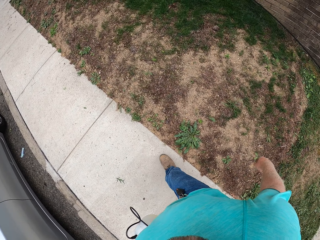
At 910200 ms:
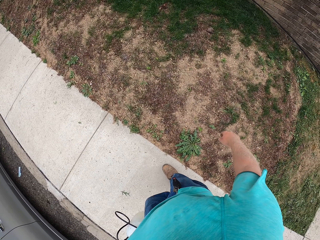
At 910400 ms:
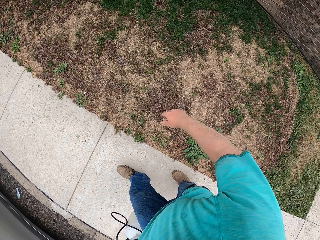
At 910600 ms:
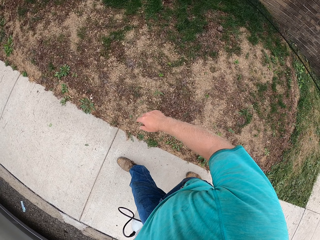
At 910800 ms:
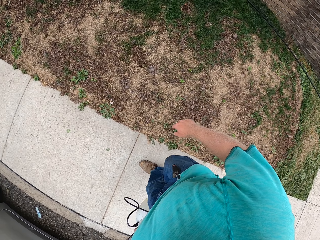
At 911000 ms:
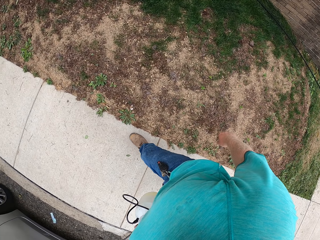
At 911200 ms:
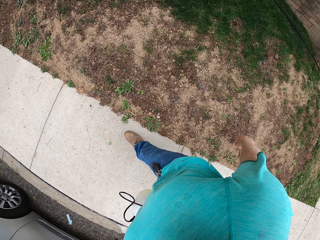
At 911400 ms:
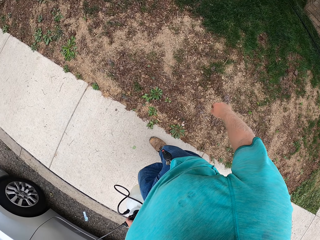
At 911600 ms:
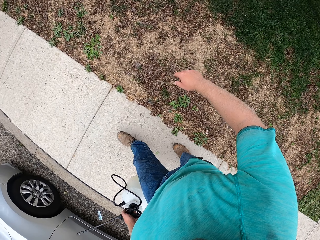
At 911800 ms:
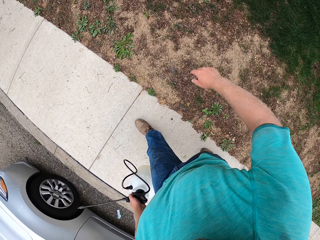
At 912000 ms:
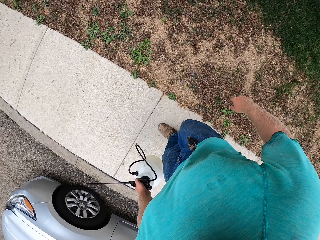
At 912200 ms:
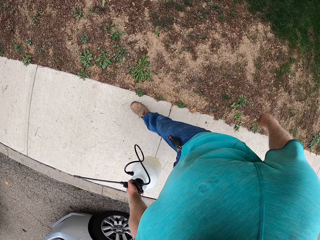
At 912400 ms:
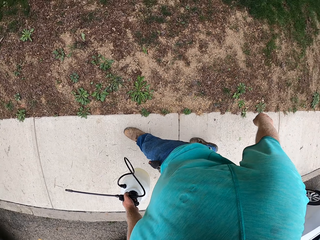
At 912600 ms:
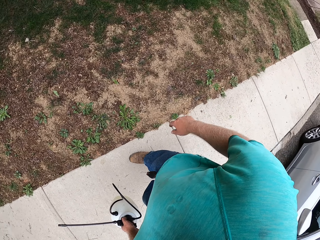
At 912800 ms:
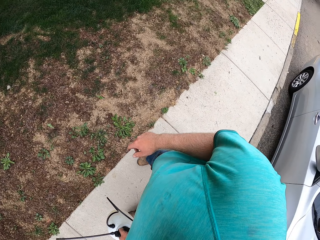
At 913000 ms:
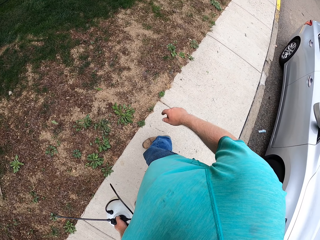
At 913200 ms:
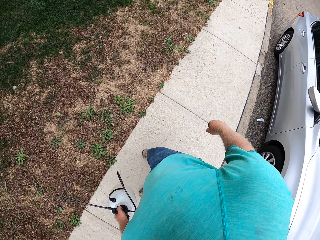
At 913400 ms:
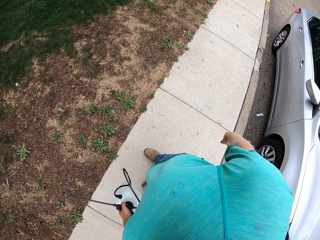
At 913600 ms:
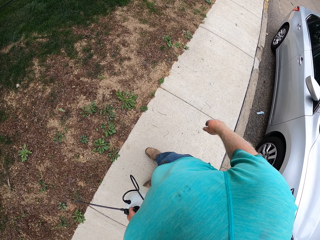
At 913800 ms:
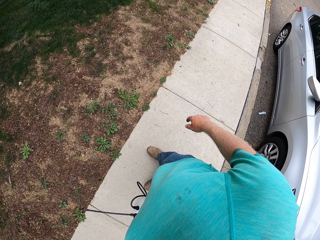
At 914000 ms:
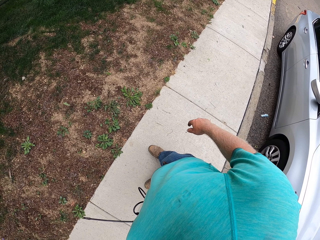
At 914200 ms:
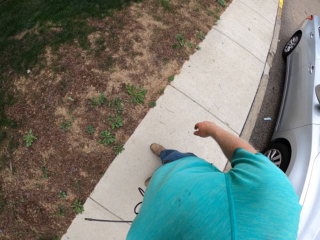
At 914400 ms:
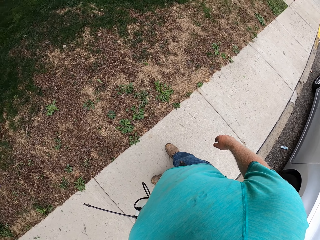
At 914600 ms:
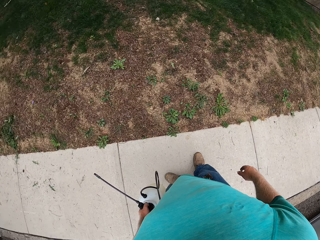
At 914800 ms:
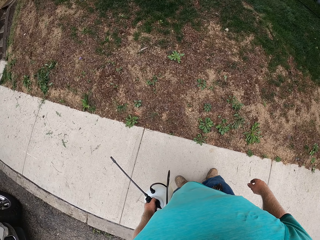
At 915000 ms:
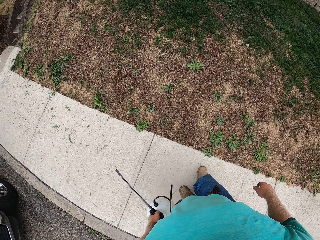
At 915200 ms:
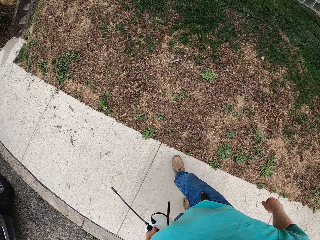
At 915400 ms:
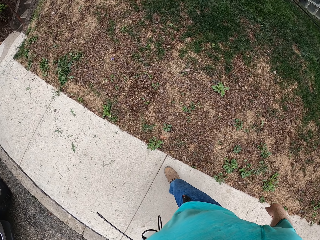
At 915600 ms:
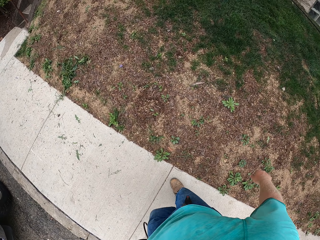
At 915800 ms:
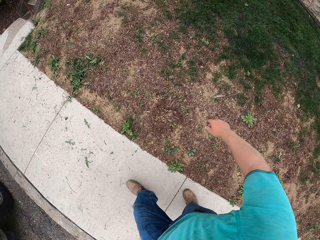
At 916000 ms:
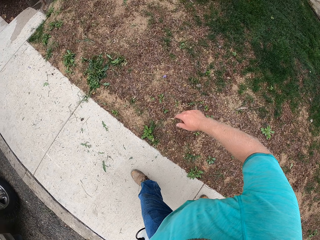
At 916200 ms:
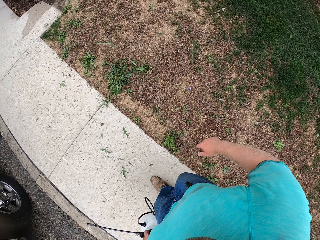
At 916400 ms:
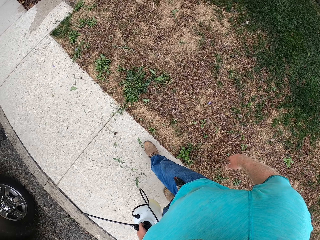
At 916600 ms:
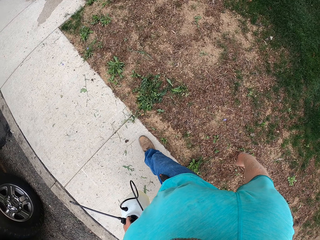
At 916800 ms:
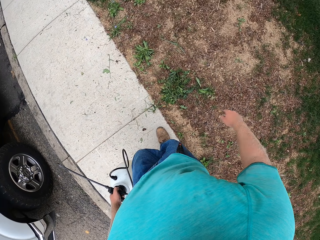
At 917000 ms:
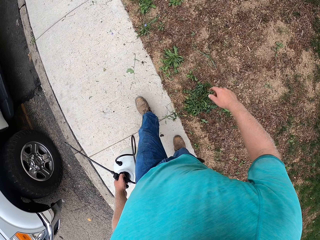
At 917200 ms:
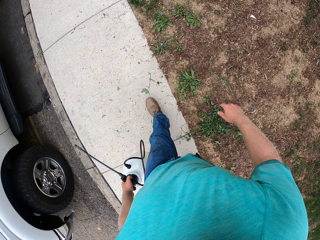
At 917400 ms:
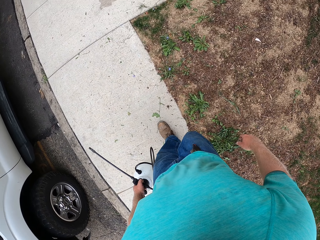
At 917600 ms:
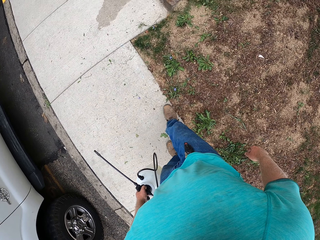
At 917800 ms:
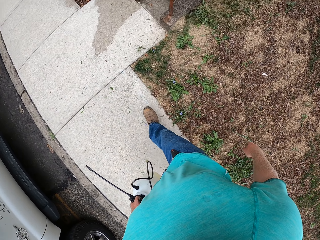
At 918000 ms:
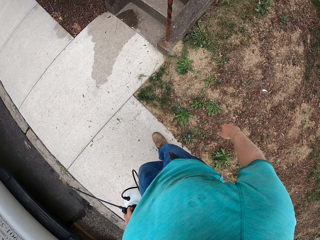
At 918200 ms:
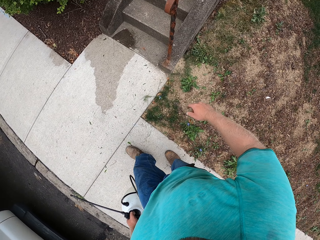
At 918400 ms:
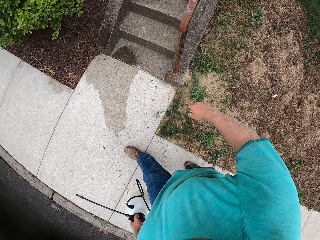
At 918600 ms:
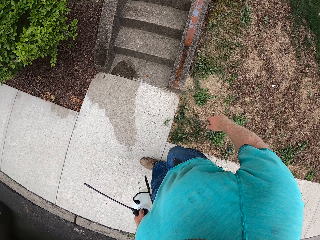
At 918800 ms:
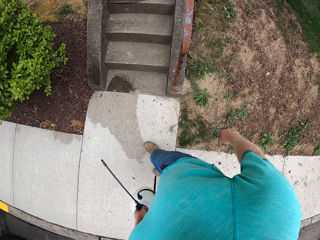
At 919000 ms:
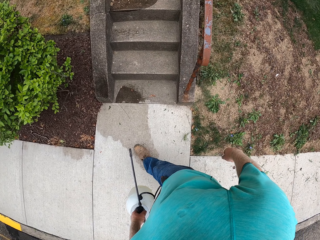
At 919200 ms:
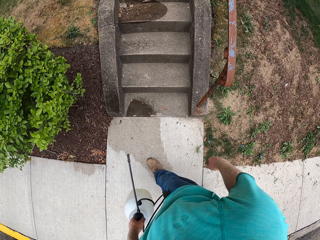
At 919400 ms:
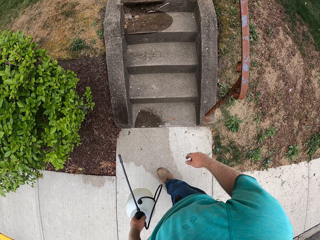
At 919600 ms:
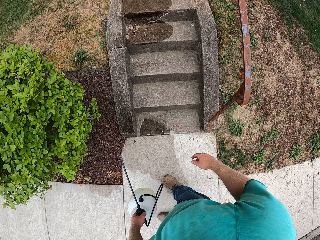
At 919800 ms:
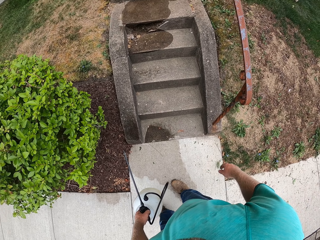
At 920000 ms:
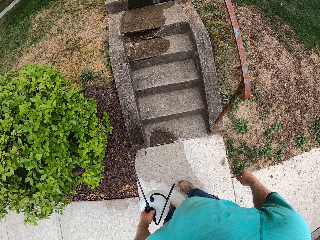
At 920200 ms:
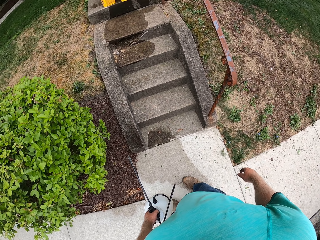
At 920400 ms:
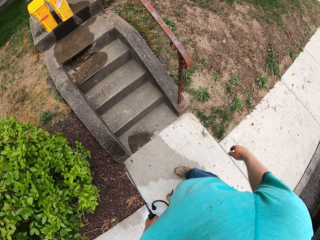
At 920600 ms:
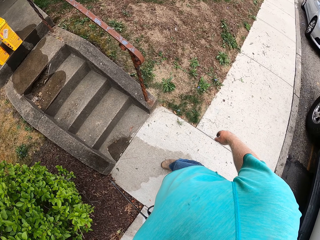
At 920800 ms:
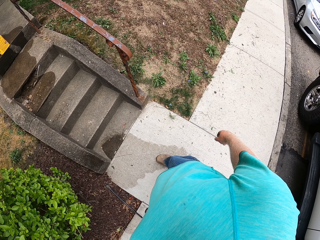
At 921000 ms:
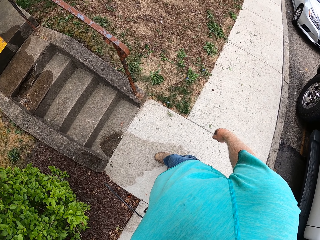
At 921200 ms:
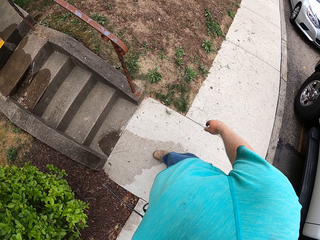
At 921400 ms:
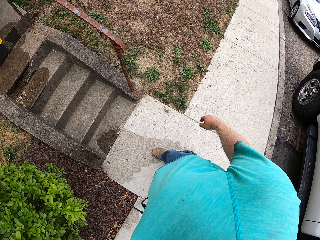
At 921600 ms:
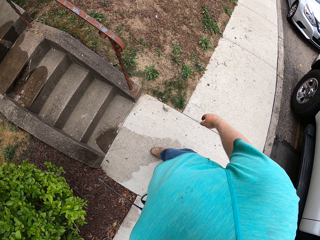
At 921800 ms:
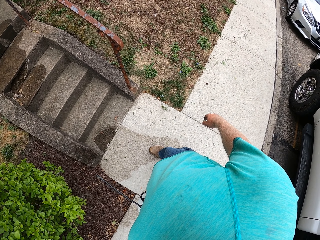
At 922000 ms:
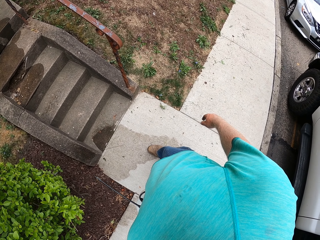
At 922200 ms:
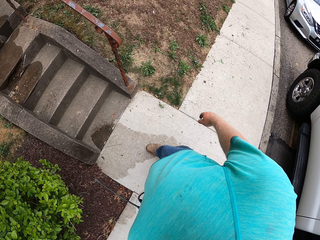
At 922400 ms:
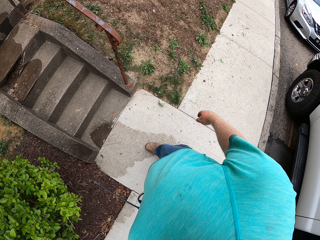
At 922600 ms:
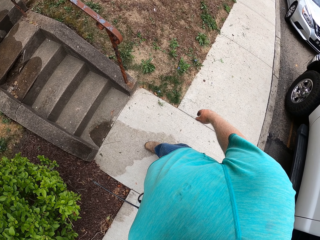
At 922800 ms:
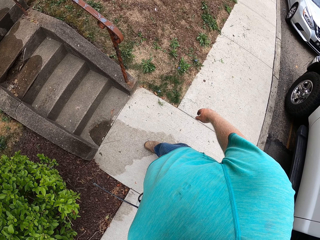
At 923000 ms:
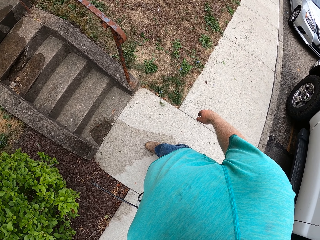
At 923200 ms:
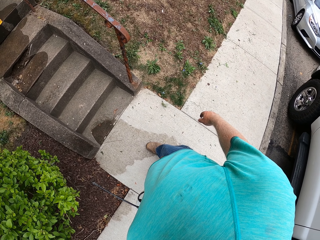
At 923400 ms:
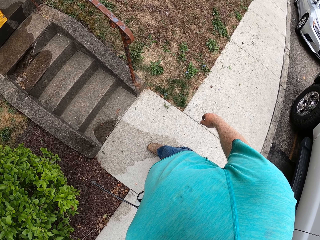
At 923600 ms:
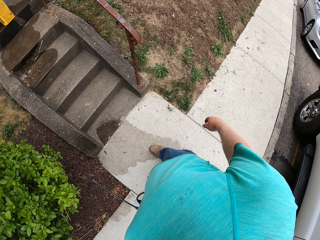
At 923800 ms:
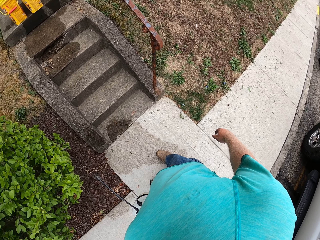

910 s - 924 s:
The camera wearer walks on the footpath. He stops briefly on the footpath. He looks around. He walks on the footpath. He stops briefly on the footpath. He walks around.

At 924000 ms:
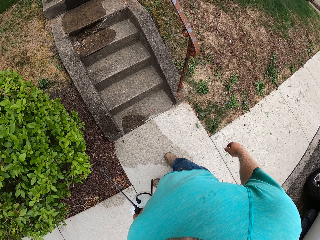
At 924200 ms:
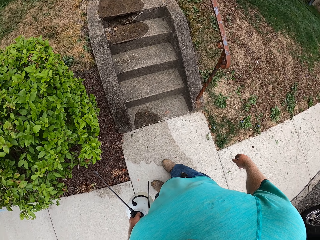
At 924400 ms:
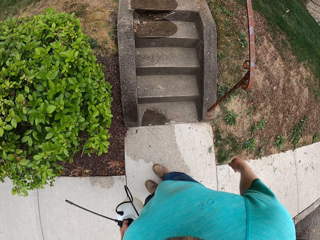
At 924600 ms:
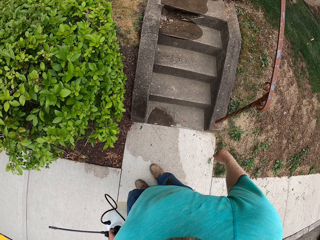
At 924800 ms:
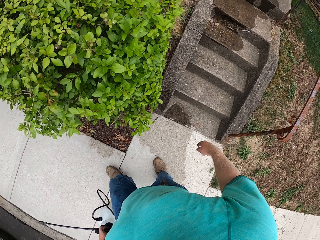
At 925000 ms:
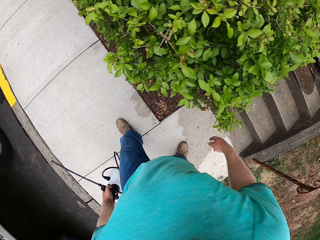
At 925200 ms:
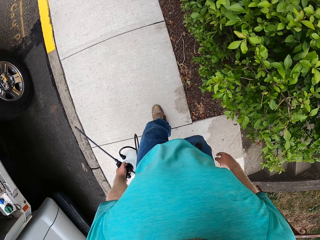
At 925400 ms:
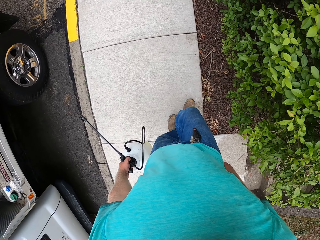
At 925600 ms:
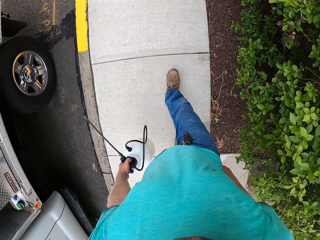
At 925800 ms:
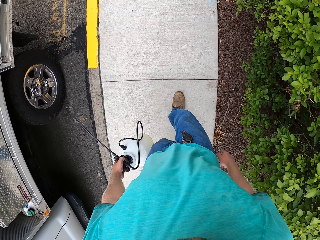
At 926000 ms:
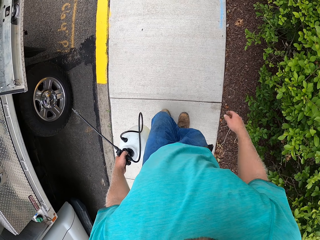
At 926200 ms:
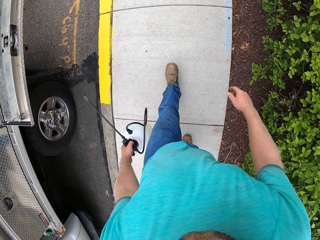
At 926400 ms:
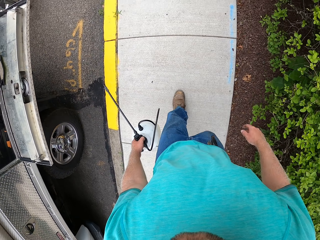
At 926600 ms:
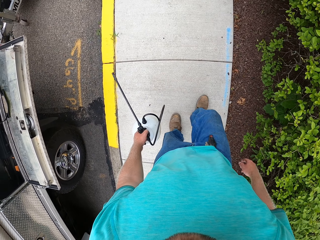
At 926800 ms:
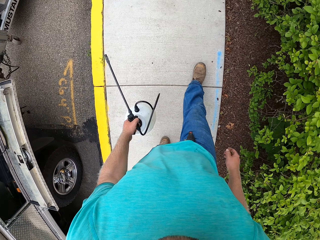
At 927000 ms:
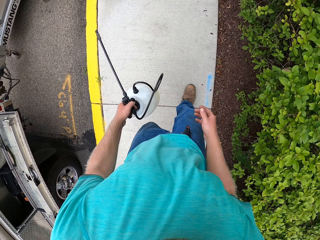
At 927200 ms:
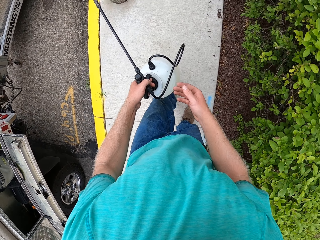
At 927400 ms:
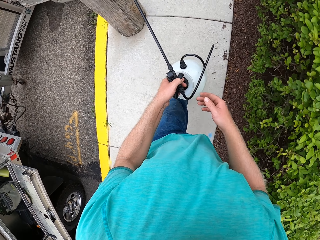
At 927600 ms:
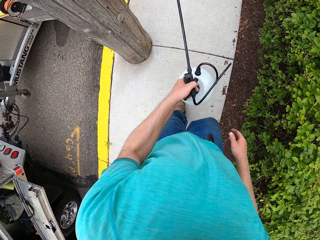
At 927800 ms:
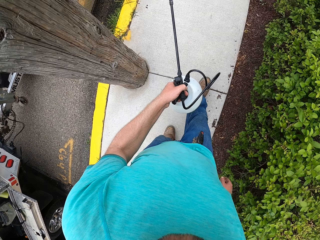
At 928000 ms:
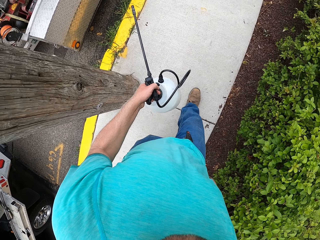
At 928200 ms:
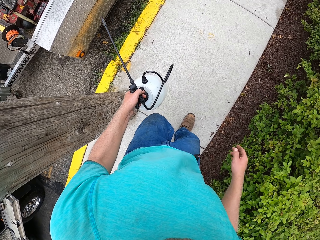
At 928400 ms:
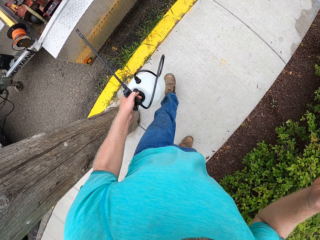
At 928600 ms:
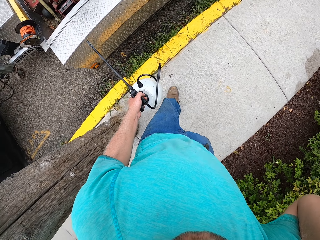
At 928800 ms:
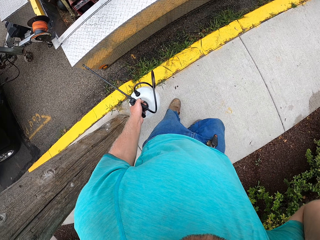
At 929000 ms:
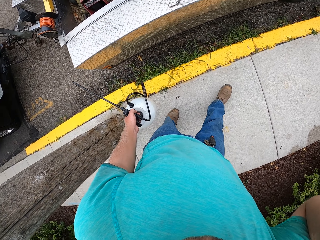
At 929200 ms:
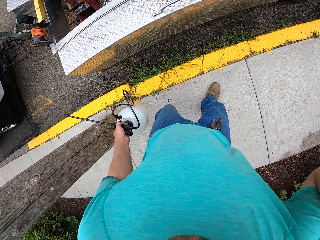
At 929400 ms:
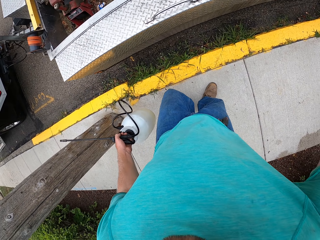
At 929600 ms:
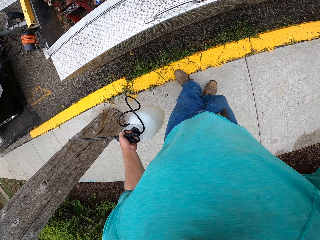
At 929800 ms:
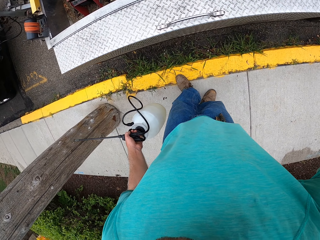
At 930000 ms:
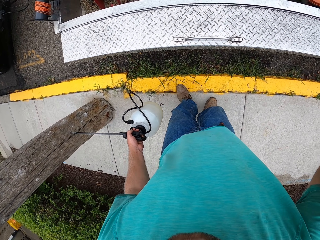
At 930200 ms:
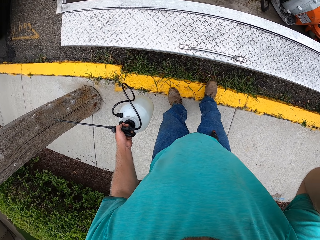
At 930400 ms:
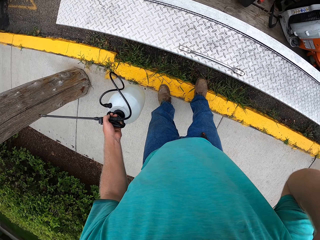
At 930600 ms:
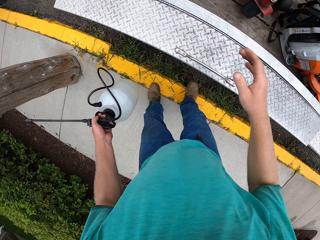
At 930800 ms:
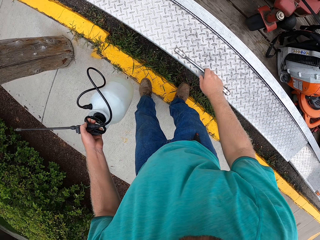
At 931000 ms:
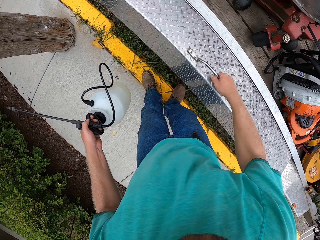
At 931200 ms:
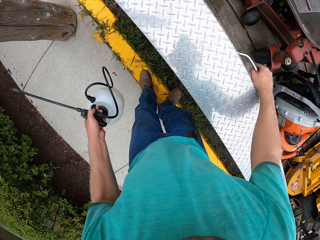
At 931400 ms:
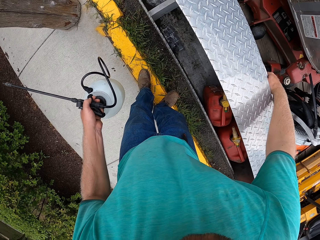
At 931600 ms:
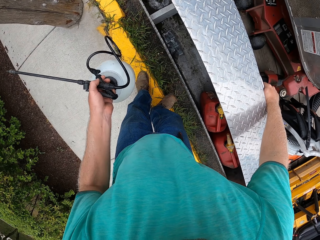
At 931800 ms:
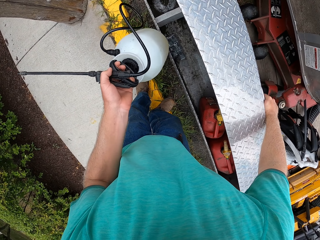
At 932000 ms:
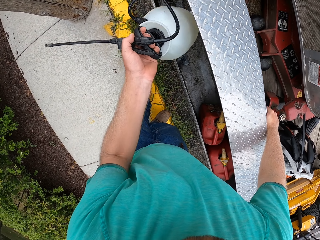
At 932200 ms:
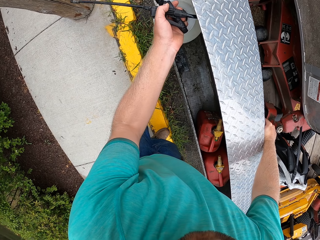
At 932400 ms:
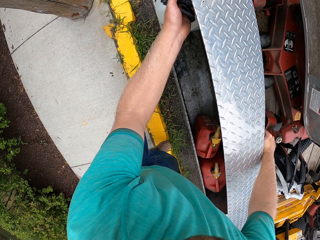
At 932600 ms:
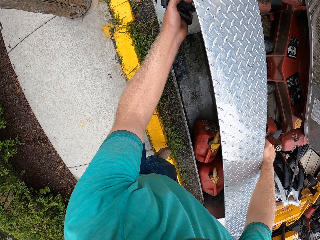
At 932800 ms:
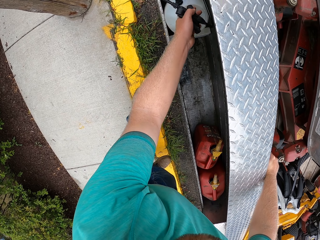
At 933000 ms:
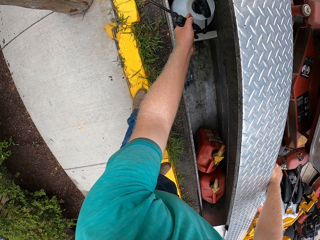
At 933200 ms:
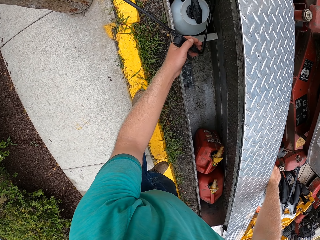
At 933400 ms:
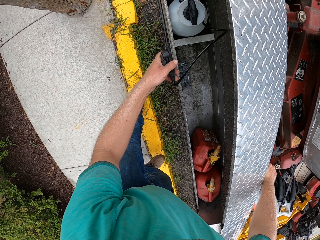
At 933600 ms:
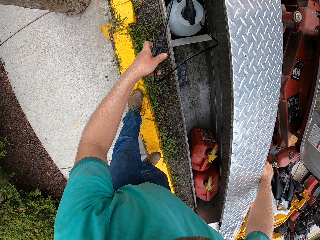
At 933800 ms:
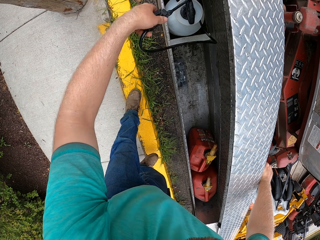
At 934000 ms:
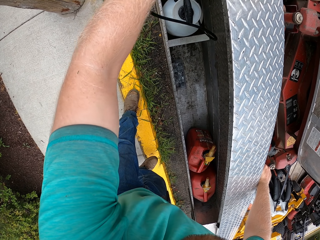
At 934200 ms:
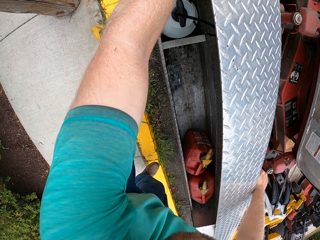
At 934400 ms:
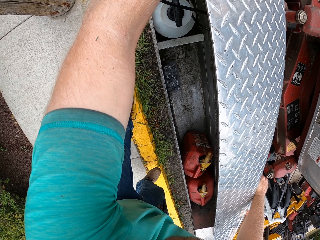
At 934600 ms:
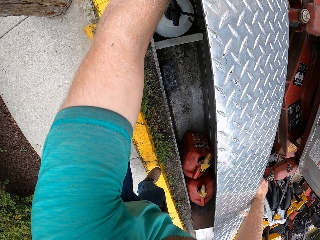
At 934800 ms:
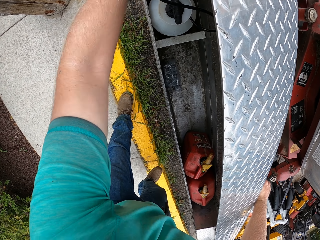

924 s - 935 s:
The camera wearer looks around. He walks on the footpath. He walks around. He opens a tool box on a truck with his right hand. He drops the sprayer inside the tool box with his left hand.
